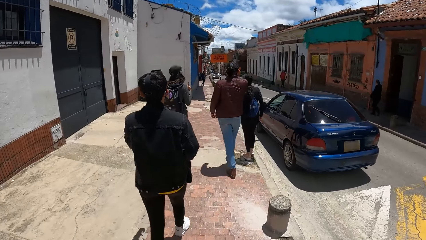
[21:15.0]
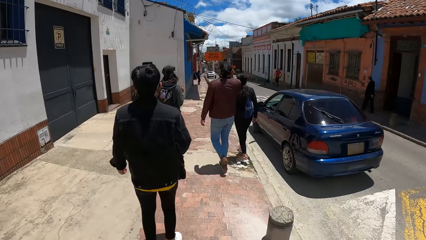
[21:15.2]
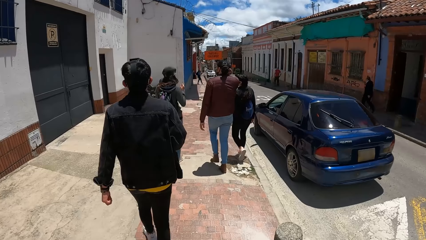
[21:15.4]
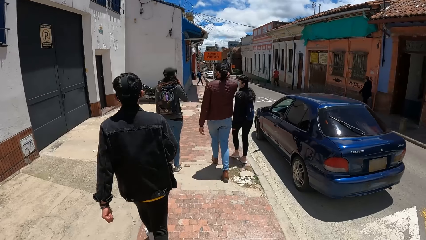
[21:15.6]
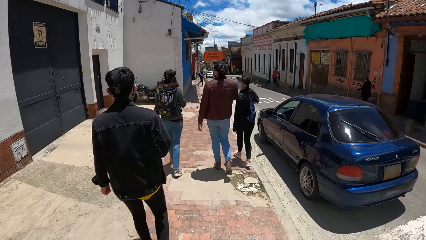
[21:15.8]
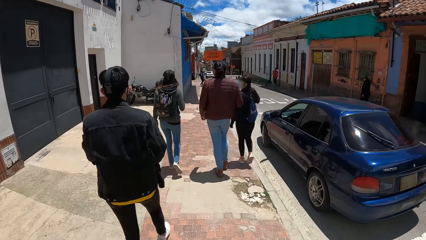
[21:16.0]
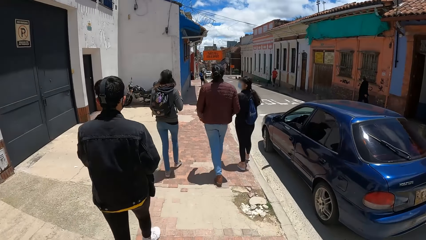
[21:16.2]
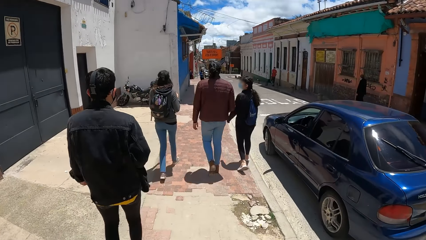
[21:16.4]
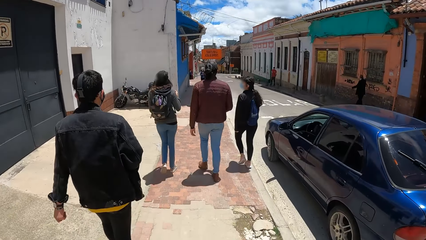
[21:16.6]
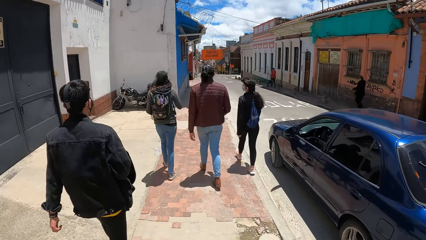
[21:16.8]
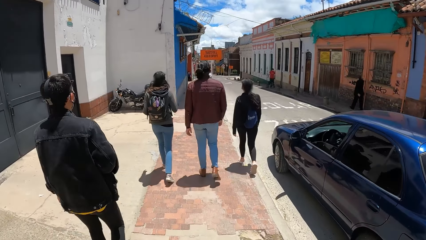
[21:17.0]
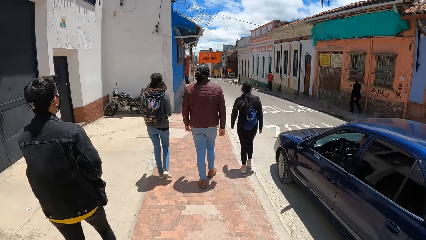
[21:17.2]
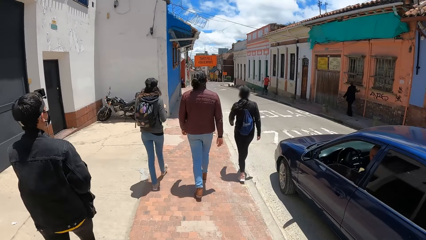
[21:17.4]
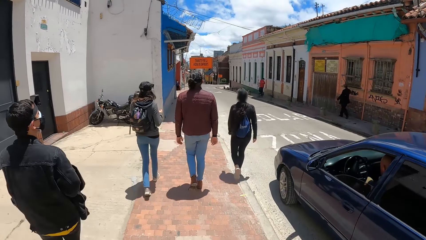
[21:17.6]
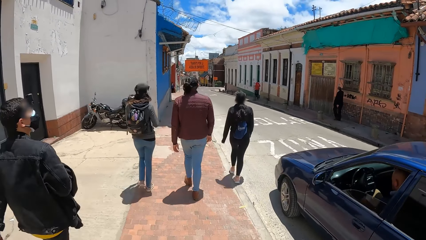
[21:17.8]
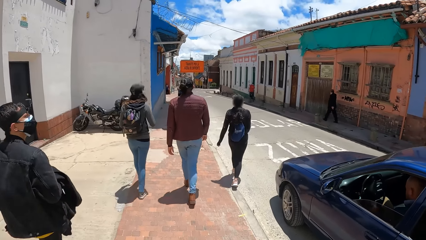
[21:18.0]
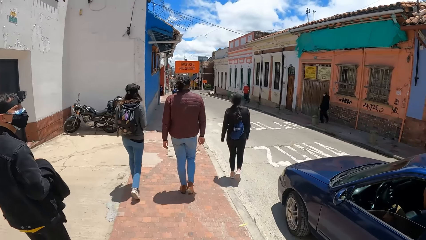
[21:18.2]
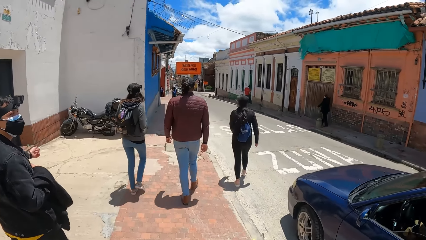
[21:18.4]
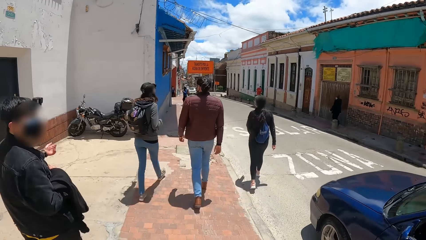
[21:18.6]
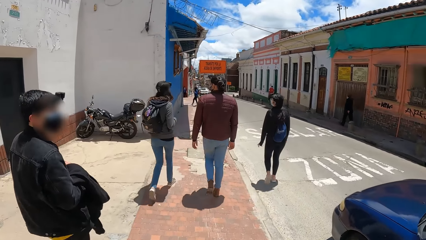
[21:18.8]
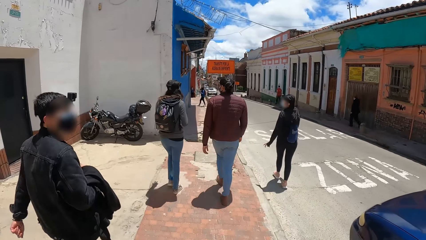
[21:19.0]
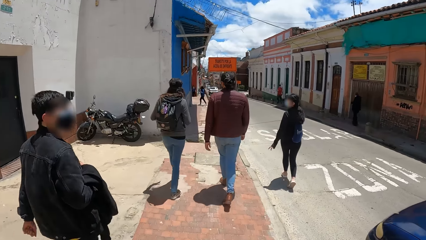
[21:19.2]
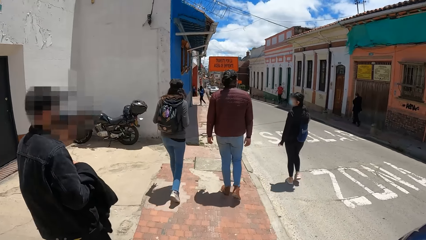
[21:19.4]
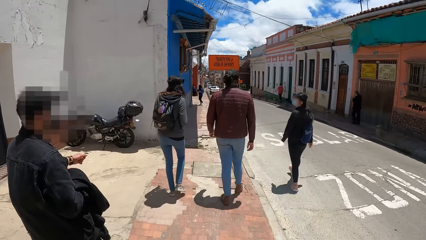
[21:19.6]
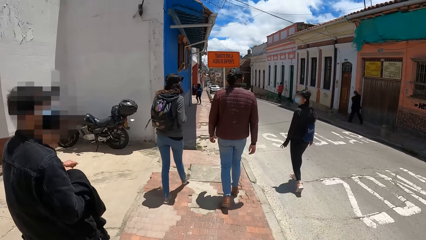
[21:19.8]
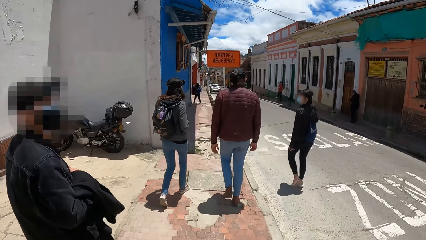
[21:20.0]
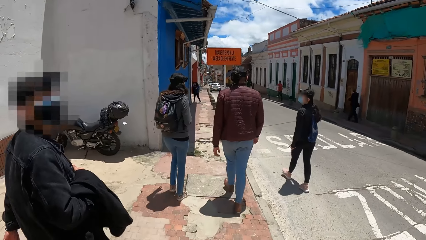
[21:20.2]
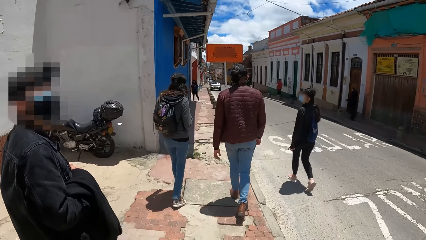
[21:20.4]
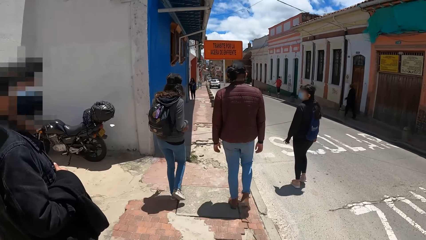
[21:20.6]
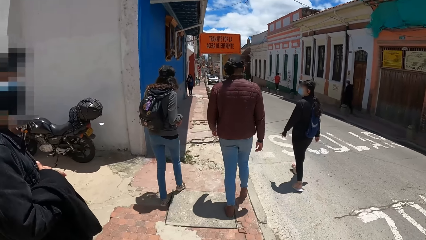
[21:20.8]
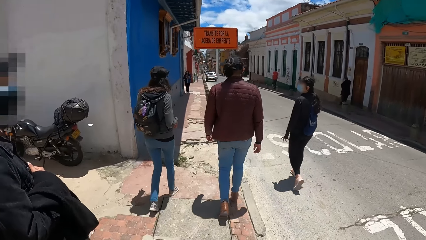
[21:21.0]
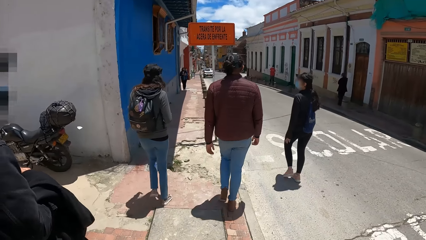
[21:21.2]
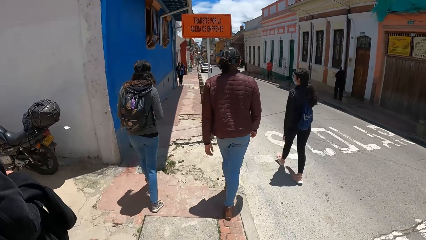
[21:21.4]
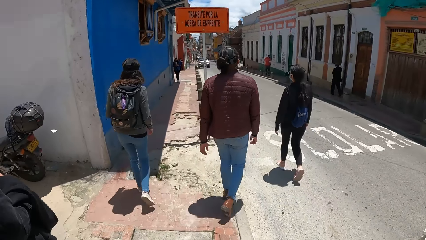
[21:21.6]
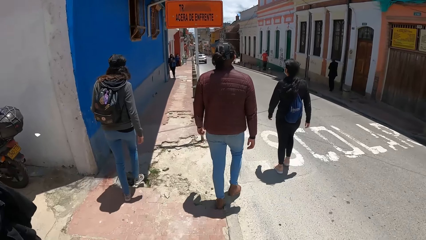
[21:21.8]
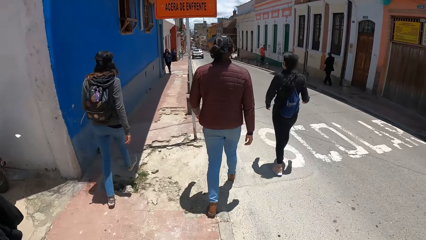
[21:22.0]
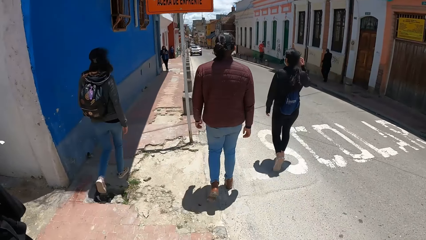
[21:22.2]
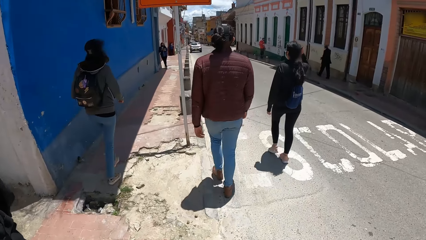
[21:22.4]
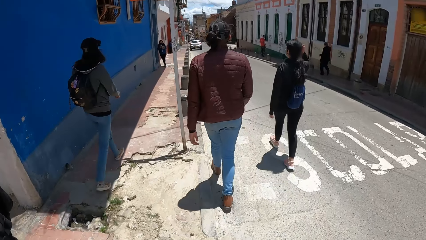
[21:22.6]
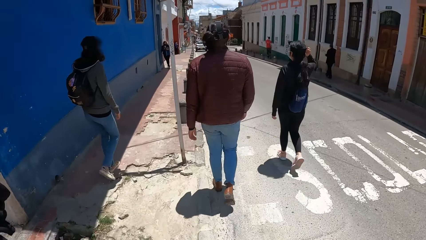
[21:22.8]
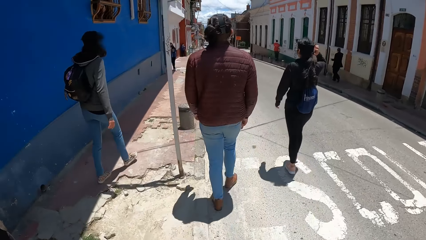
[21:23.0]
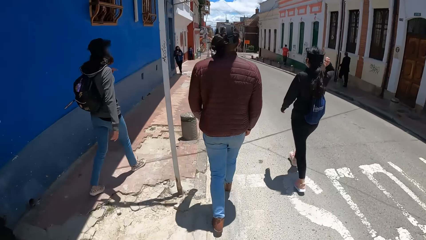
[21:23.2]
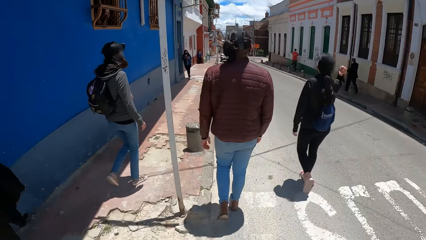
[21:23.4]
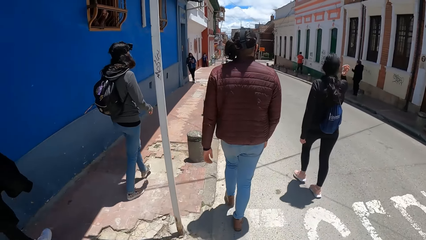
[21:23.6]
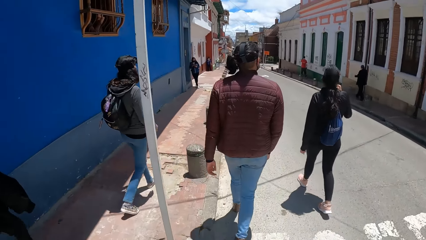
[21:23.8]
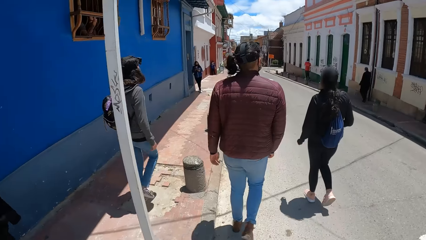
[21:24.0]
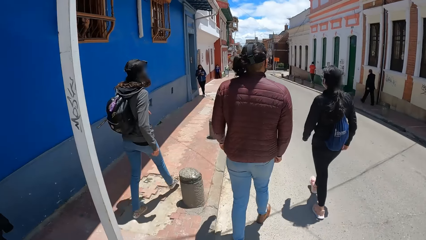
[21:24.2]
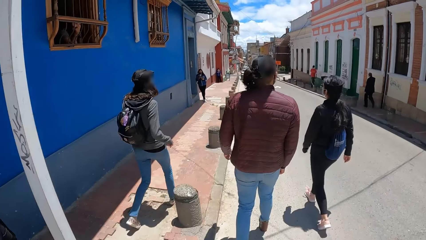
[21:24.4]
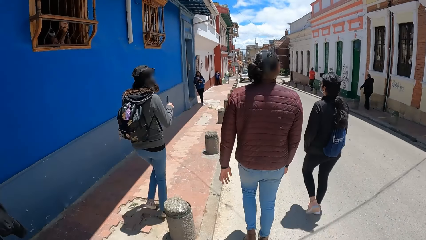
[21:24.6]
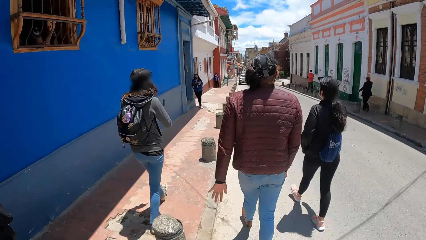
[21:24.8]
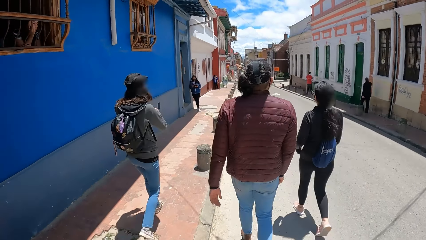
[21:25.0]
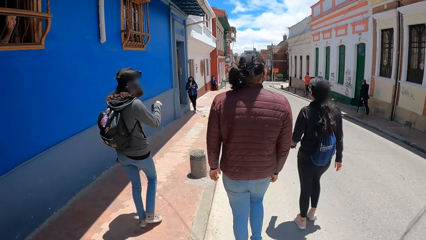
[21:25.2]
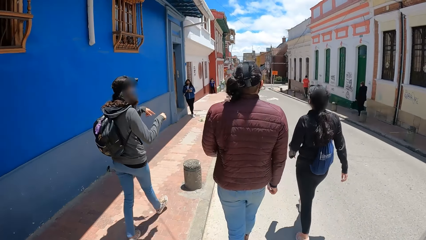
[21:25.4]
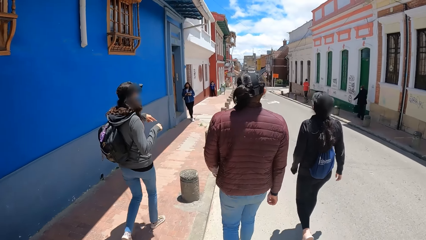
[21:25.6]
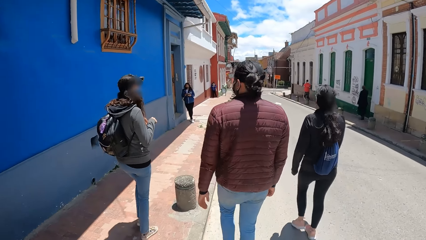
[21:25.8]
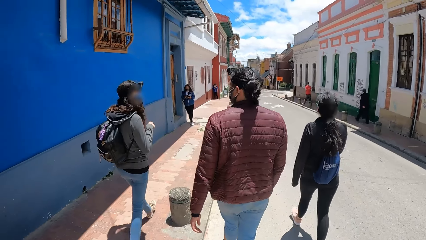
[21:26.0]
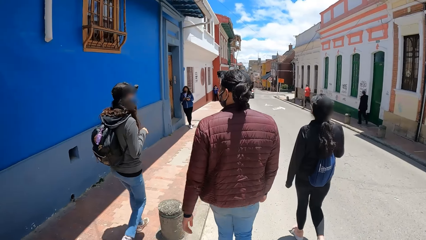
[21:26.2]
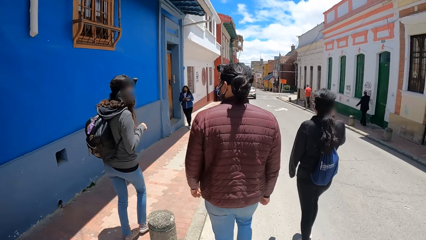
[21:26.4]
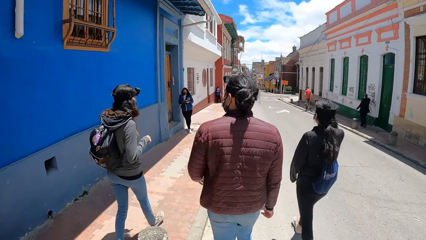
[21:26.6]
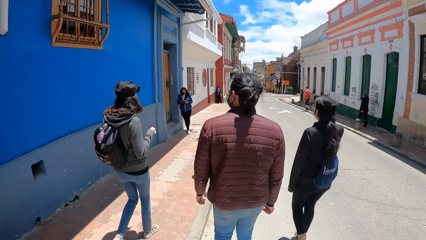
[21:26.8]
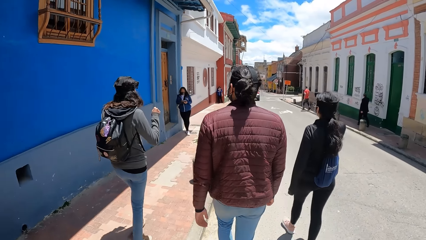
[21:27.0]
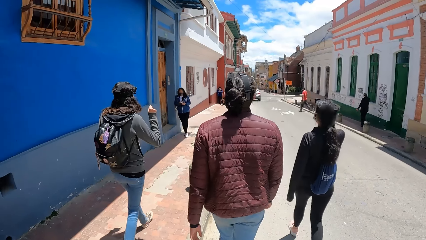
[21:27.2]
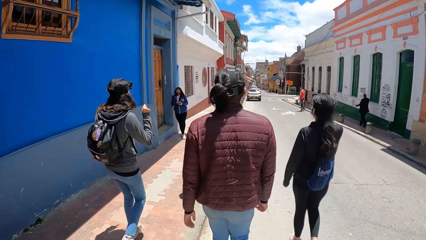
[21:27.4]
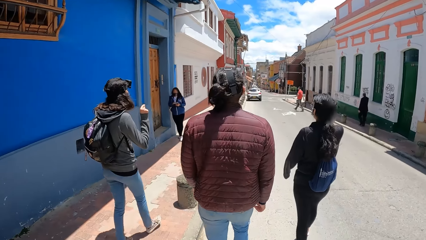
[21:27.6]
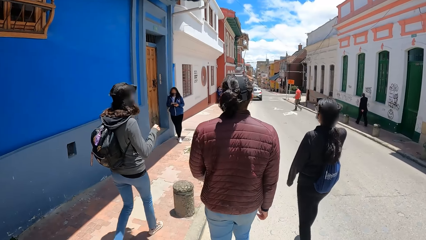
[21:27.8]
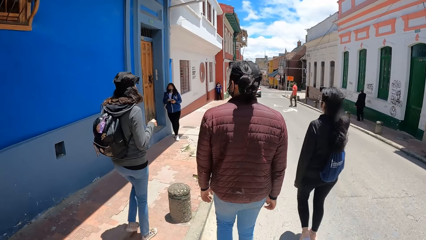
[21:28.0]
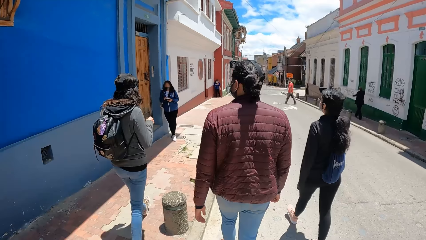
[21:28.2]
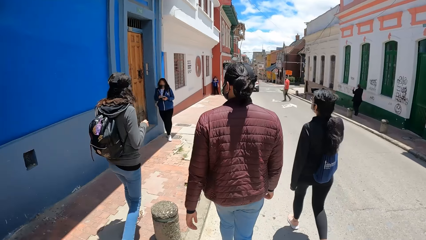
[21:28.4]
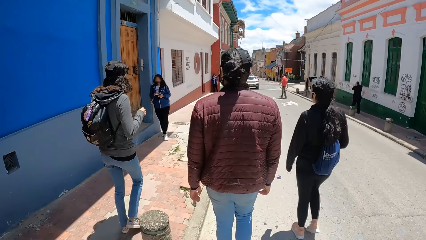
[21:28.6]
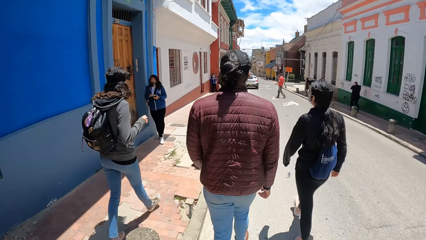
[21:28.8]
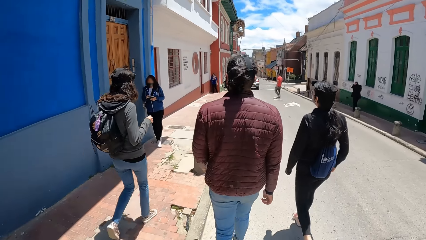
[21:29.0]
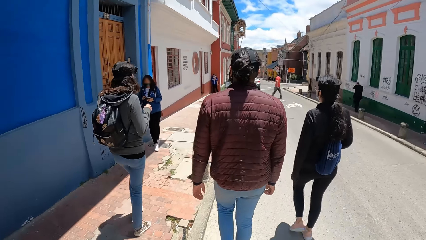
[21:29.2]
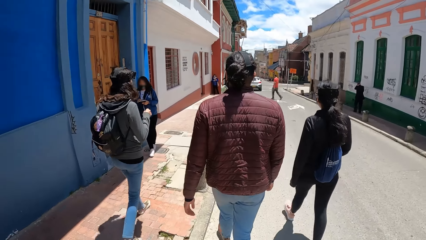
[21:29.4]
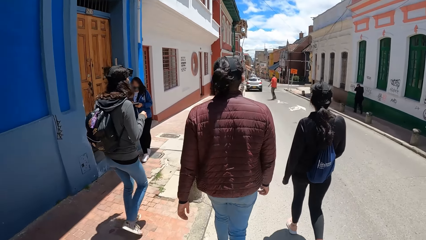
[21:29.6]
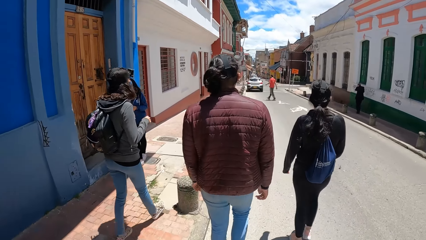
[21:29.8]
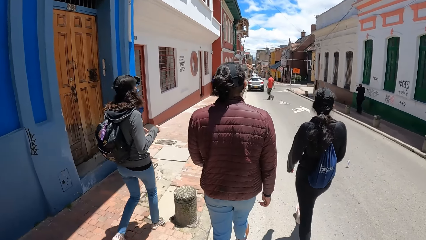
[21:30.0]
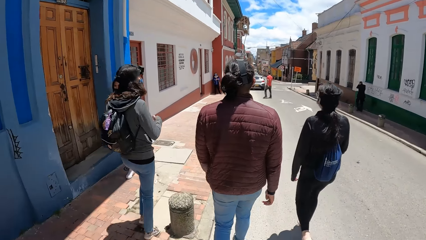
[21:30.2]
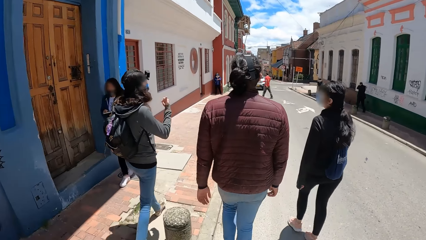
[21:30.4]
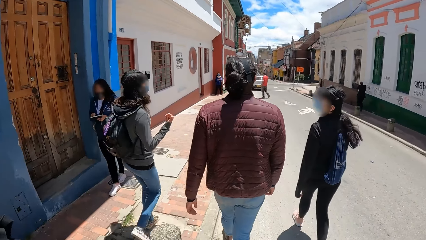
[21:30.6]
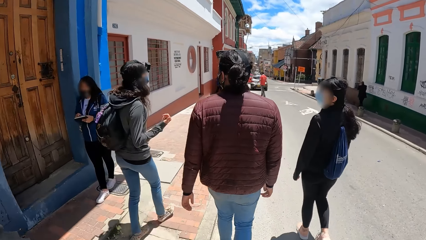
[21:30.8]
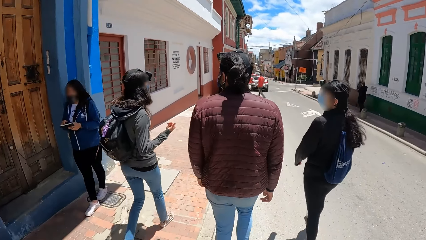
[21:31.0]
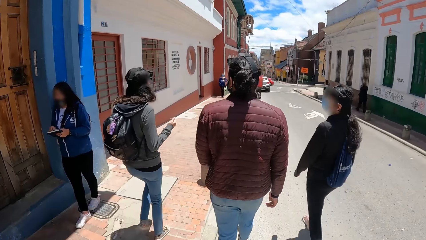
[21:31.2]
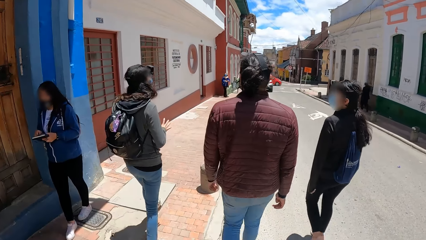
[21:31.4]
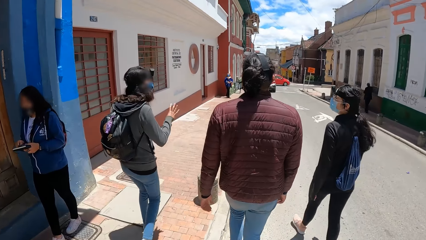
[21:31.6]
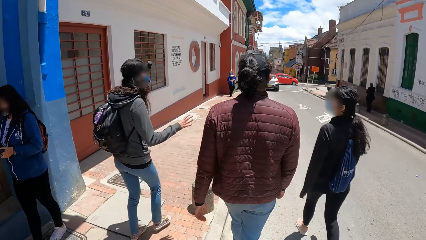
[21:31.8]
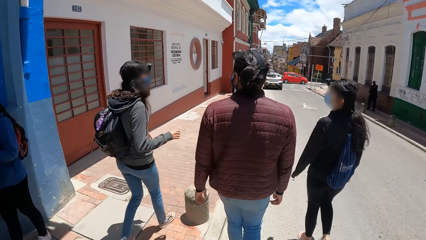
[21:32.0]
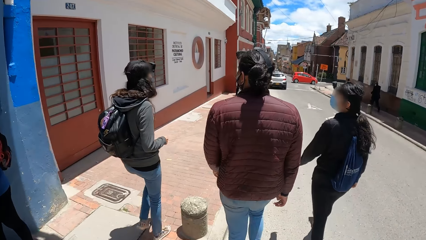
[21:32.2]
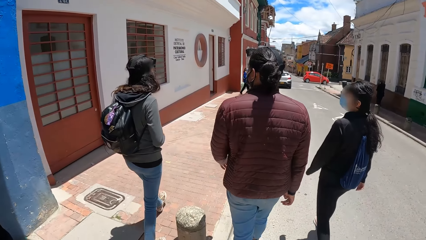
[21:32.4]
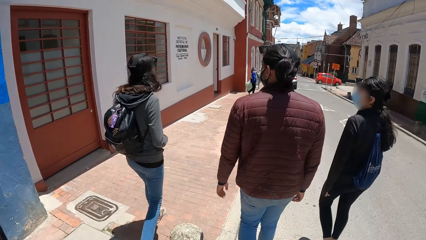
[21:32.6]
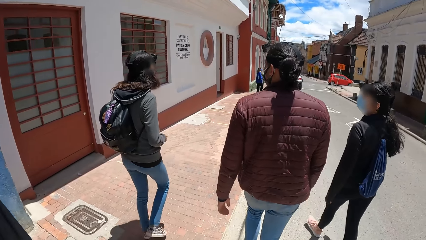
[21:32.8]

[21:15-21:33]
A man interacts with the camera wearer. The camera wearer walks on the road. A woman touches her head with her right hand.
